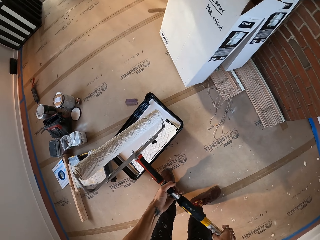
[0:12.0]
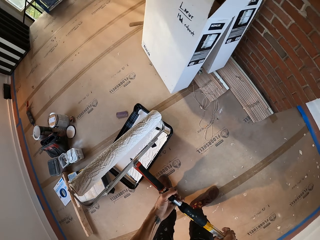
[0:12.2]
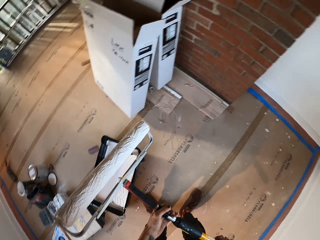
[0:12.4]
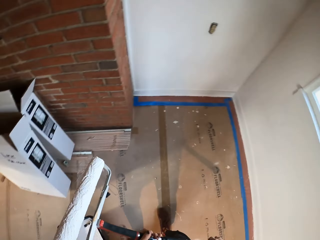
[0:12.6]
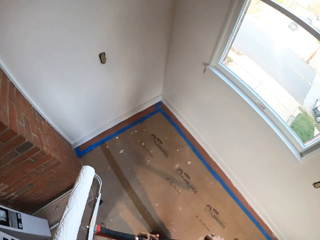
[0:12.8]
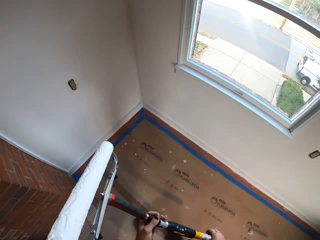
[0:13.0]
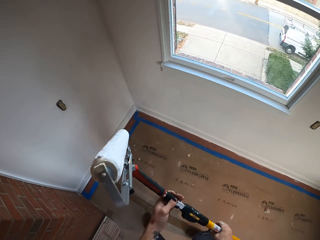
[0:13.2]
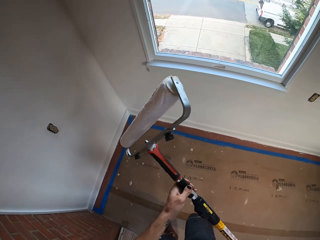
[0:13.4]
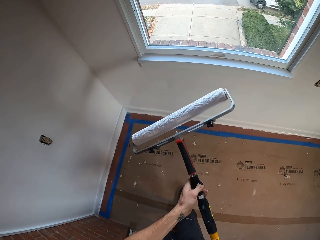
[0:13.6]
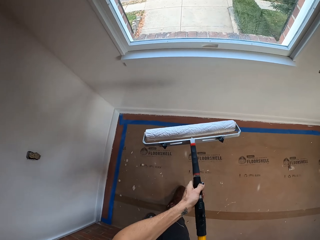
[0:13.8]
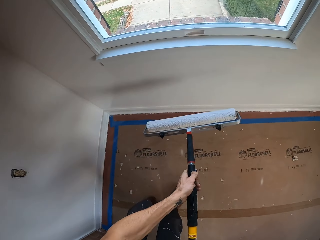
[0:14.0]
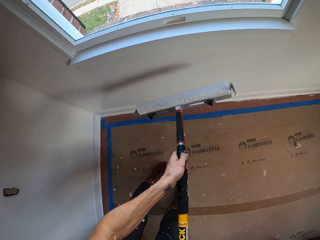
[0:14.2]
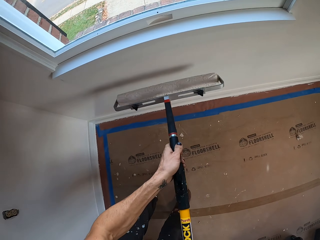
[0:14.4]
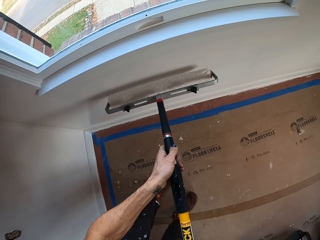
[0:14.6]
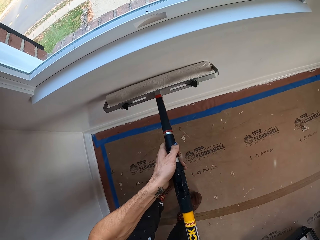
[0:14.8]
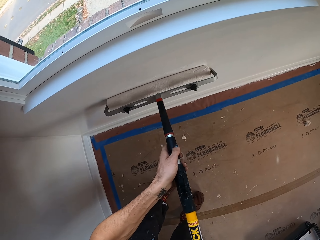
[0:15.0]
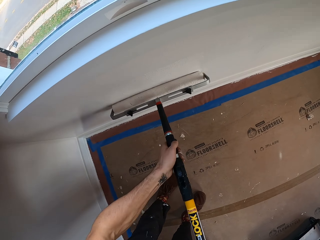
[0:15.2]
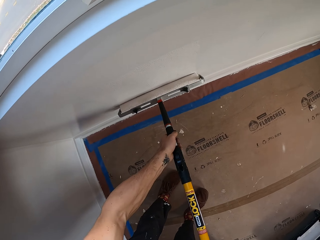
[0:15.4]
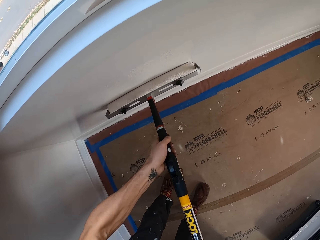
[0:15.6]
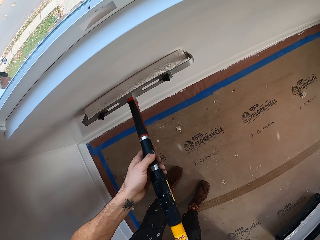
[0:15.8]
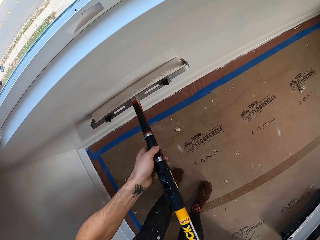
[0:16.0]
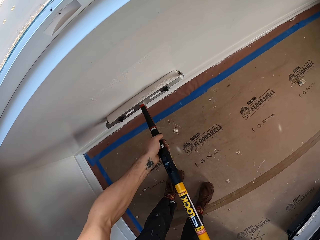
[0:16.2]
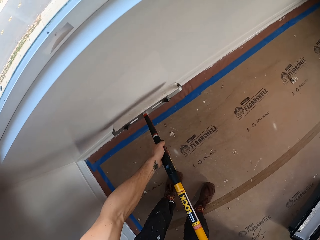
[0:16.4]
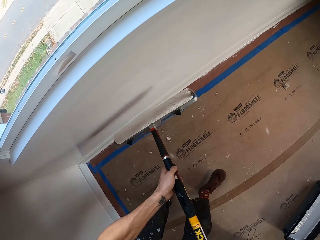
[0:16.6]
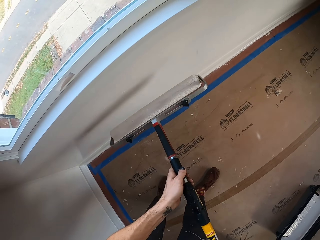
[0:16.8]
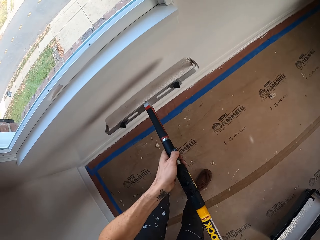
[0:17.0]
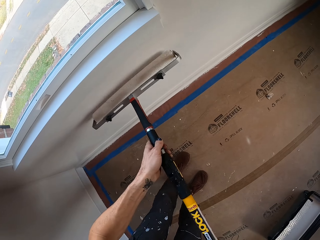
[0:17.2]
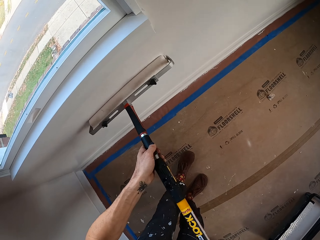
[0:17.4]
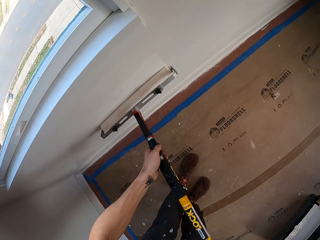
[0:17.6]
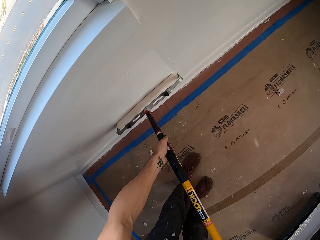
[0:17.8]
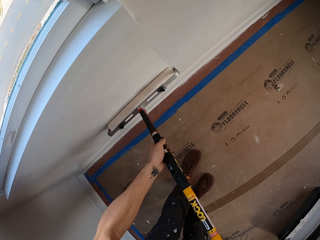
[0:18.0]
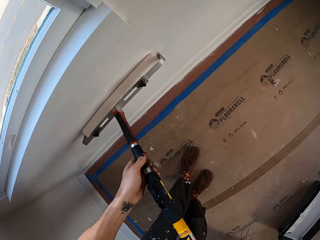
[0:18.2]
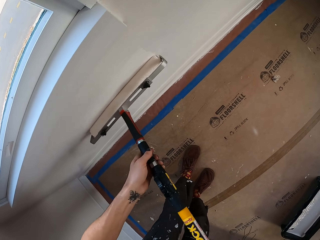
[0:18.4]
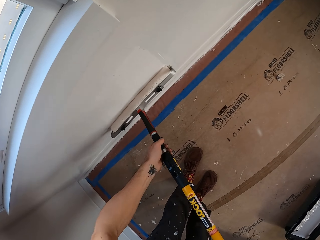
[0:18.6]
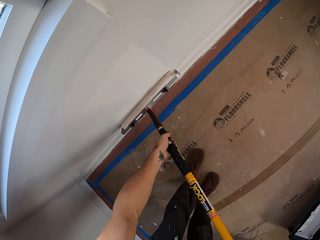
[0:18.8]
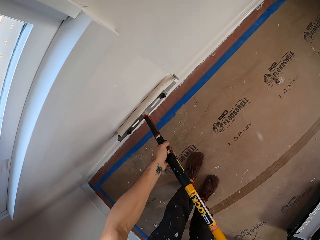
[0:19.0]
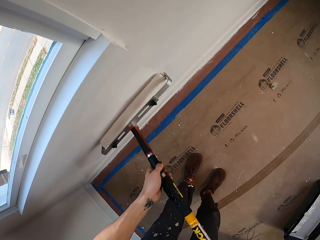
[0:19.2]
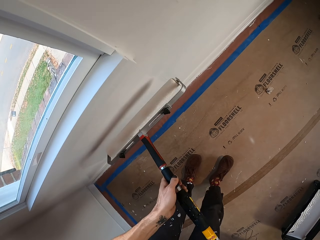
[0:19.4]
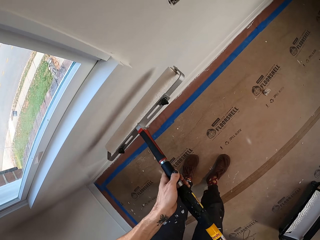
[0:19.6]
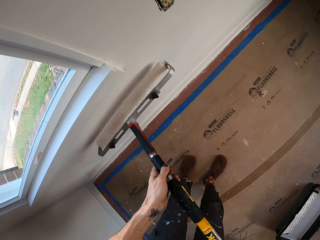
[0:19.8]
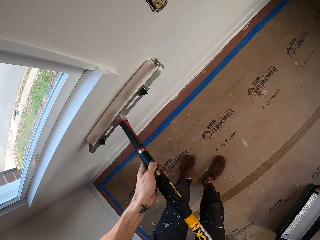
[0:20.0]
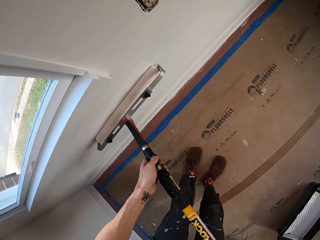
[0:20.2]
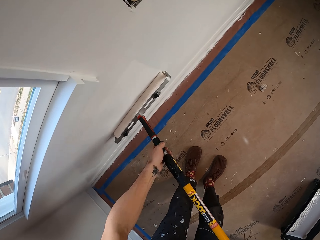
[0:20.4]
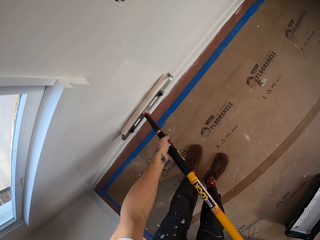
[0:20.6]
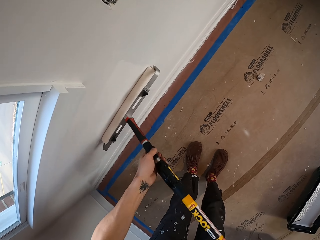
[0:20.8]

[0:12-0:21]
The camera wearer moves a step. They paint the wall with a roller brush.

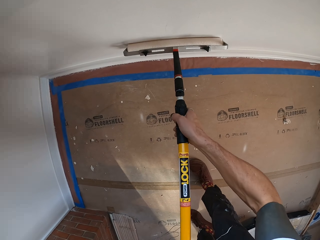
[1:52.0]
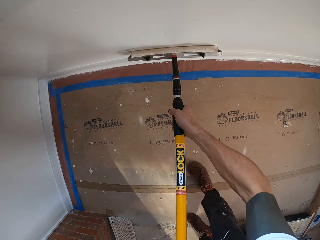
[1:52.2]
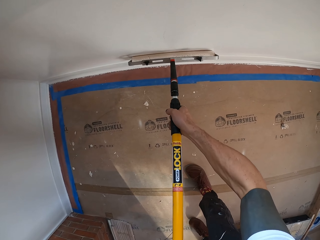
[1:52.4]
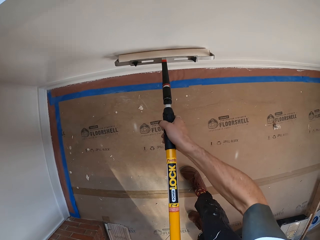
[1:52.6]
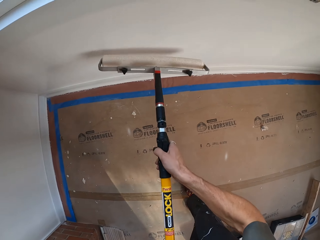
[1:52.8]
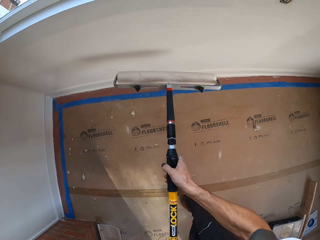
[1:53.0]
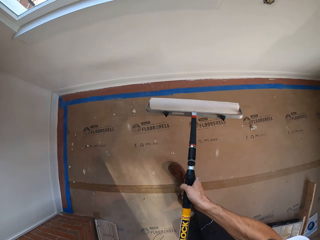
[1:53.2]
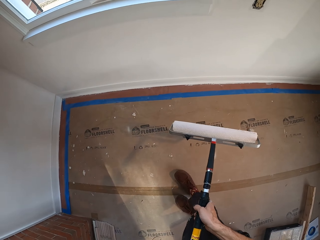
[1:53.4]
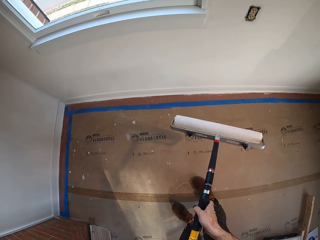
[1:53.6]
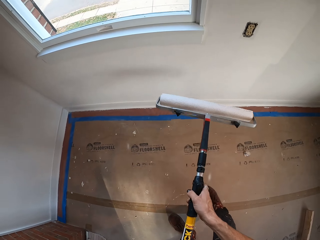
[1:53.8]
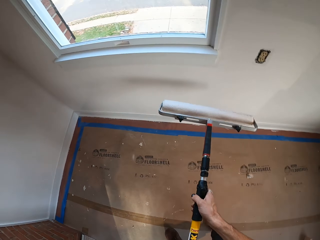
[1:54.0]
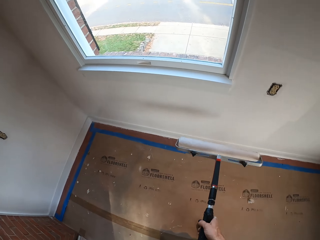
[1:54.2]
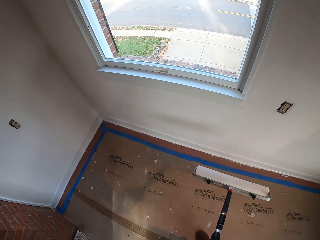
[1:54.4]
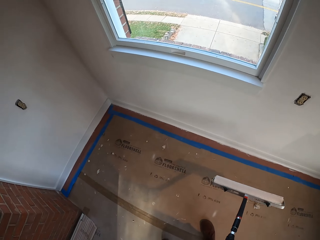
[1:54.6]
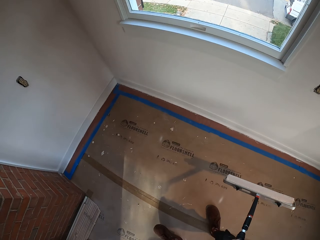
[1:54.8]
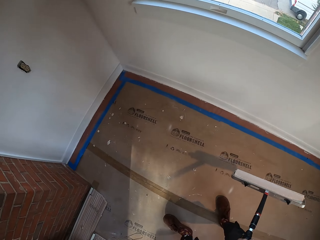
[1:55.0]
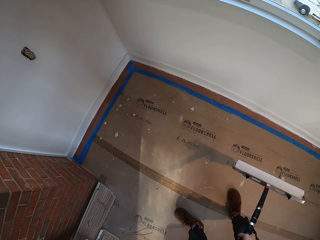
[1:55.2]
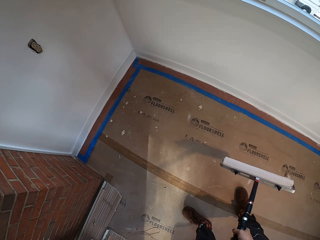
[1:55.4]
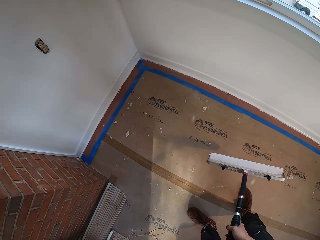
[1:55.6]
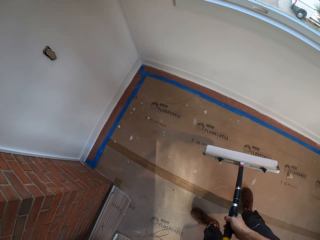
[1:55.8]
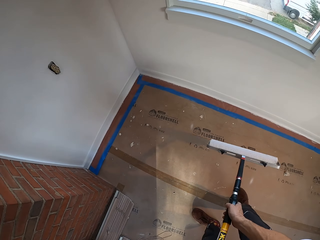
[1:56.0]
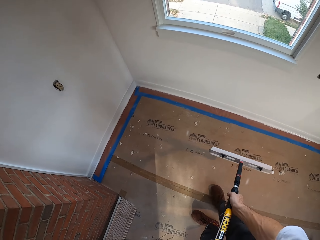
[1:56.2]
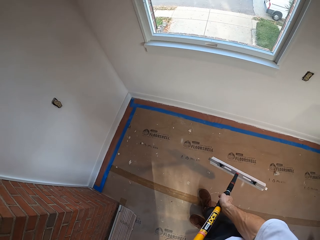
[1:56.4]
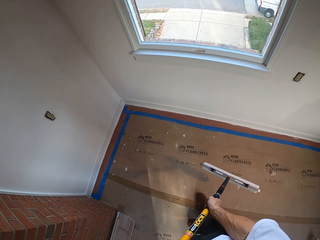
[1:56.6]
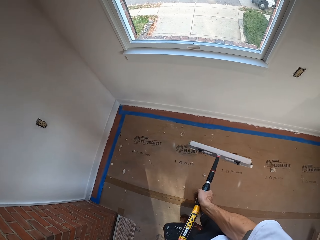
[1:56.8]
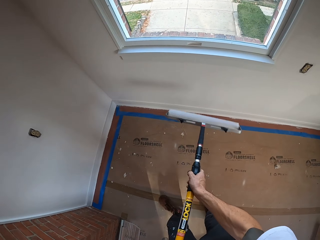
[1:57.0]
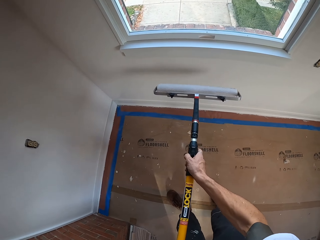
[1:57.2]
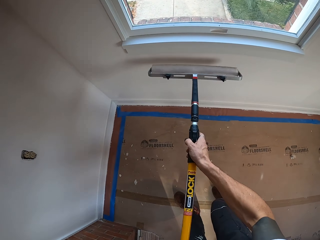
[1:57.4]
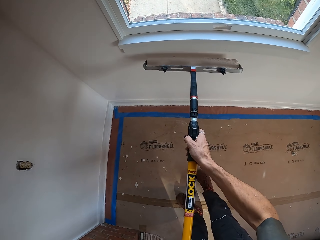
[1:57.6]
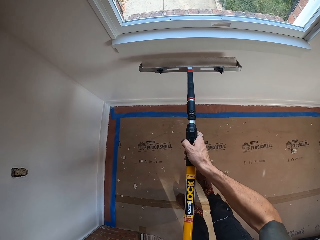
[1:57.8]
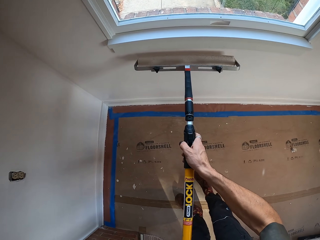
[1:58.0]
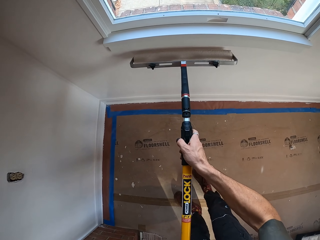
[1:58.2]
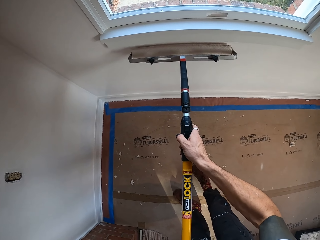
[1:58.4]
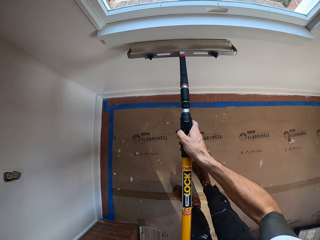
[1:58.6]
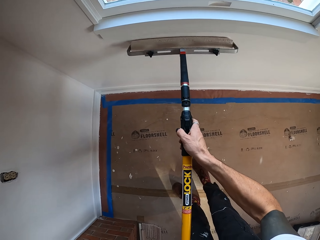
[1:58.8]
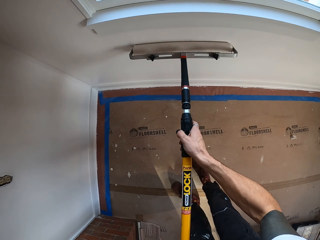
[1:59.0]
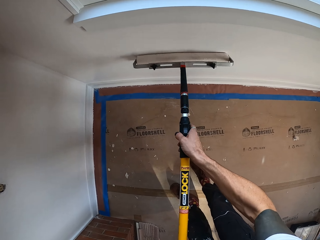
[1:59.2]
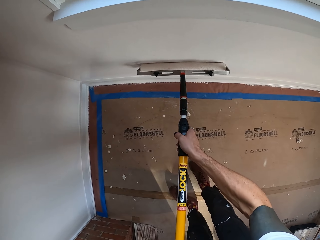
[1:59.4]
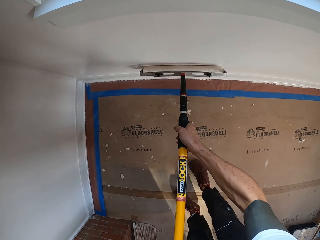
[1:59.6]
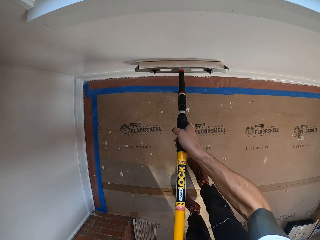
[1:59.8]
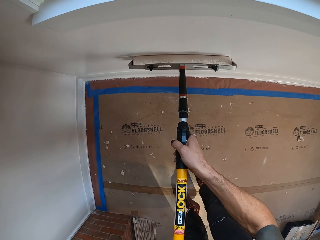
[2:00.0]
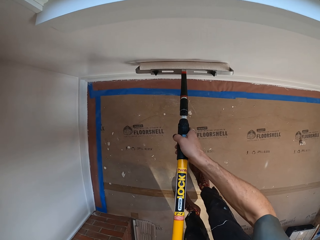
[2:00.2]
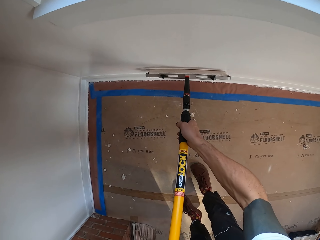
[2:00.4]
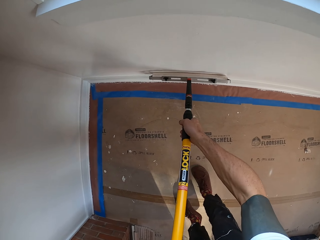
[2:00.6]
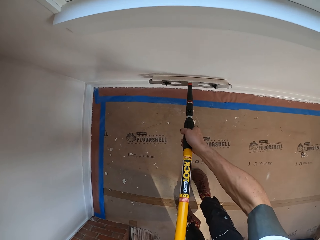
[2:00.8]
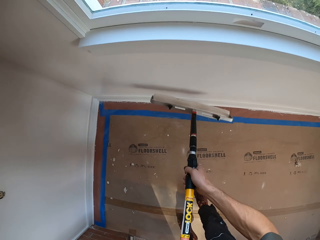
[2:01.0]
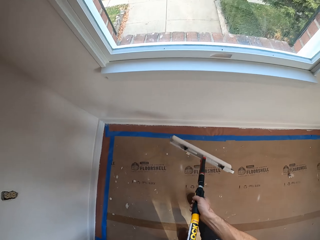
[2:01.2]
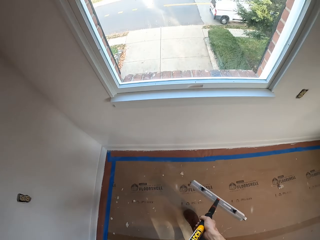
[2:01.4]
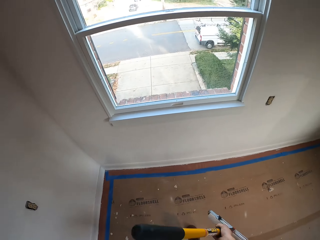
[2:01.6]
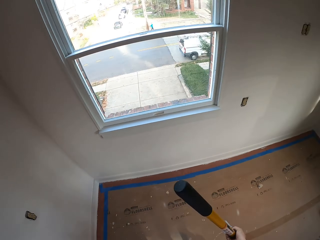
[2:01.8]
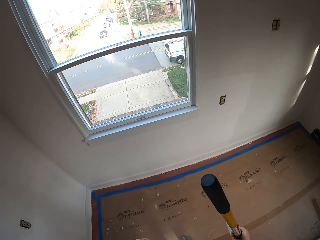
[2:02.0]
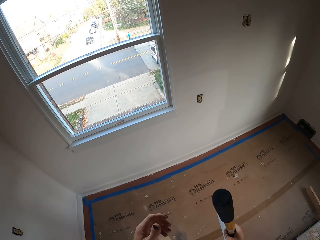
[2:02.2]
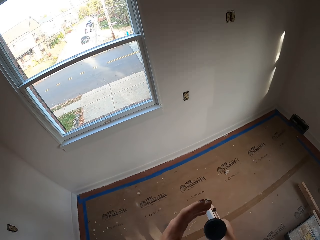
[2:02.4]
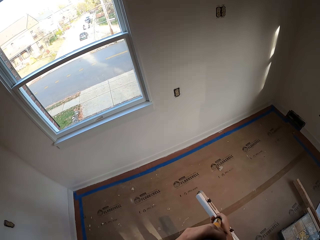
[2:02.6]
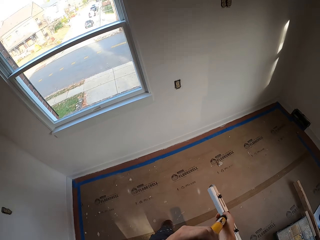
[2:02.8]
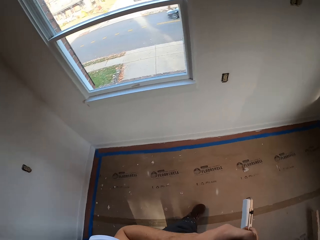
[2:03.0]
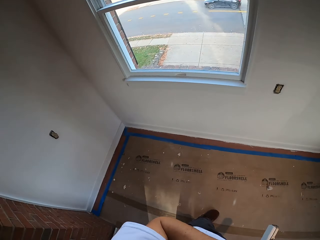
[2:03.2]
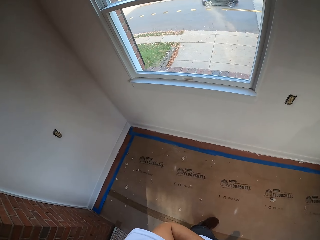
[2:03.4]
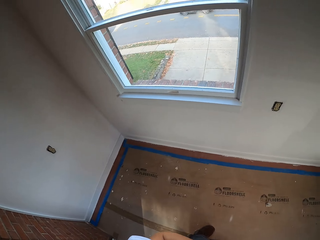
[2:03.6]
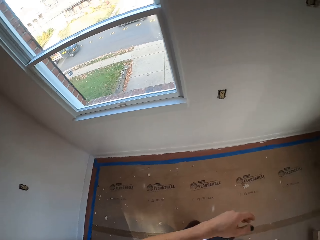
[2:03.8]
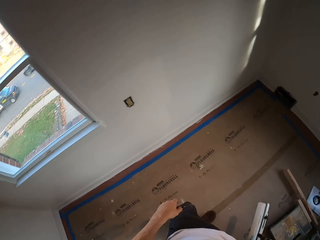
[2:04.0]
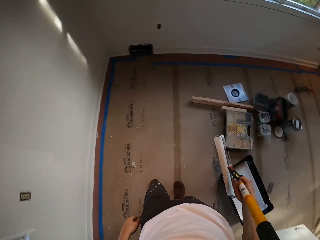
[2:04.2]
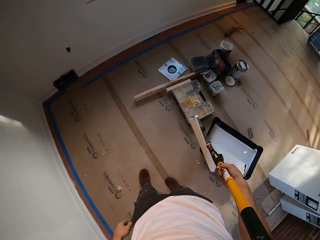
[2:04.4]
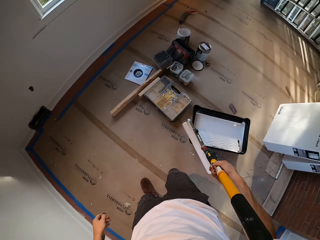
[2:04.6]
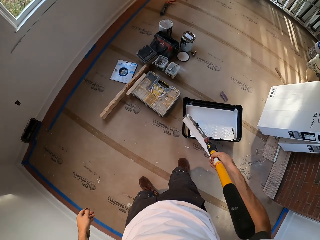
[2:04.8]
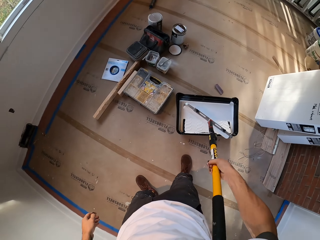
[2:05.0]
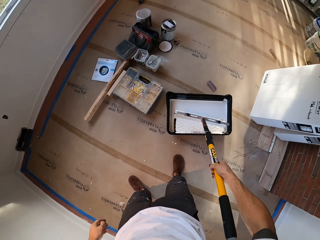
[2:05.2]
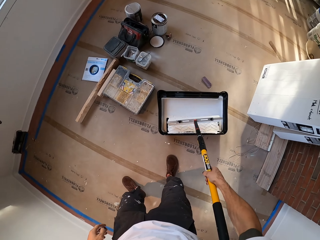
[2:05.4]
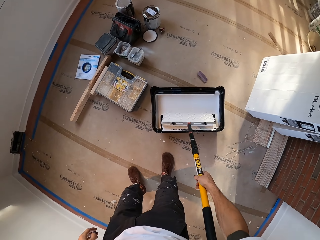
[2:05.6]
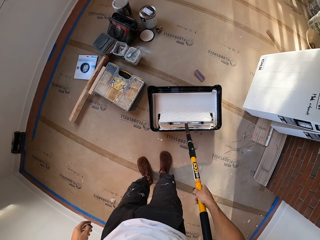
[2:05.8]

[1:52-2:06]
The camera wearer stops painting the wall. They paint the wall. They walk round the room.
